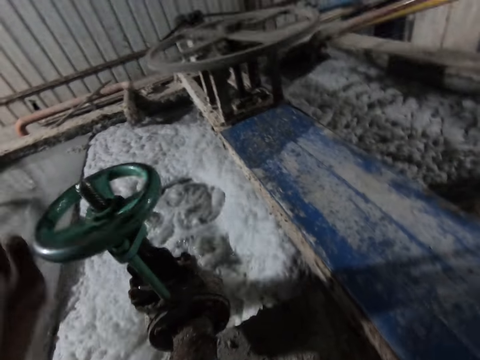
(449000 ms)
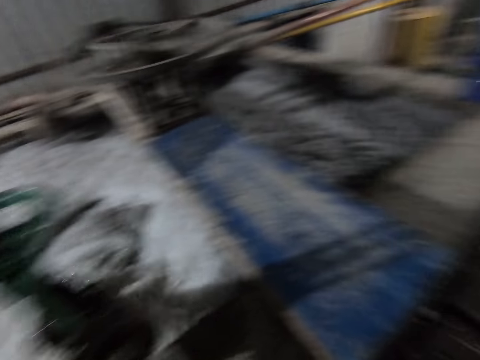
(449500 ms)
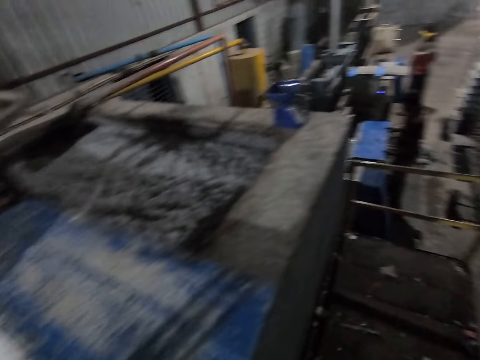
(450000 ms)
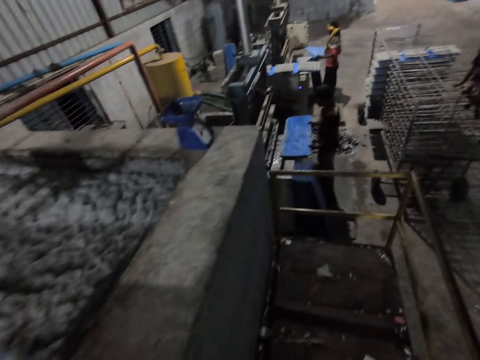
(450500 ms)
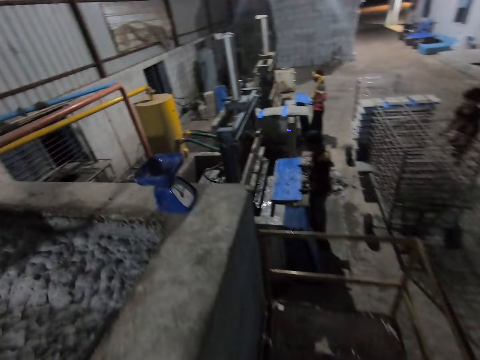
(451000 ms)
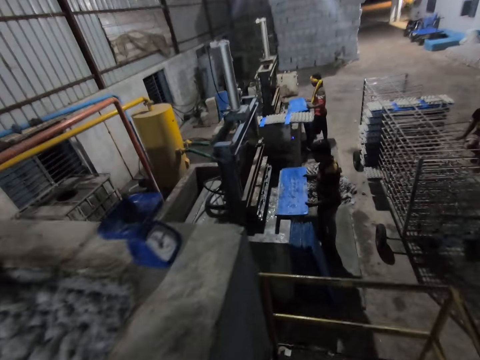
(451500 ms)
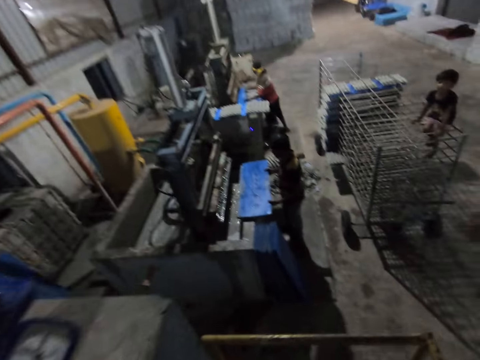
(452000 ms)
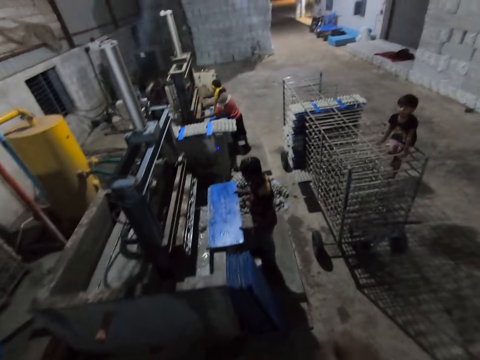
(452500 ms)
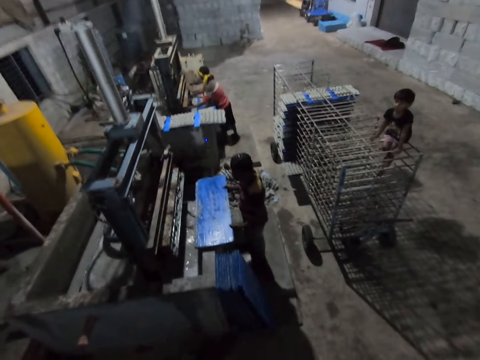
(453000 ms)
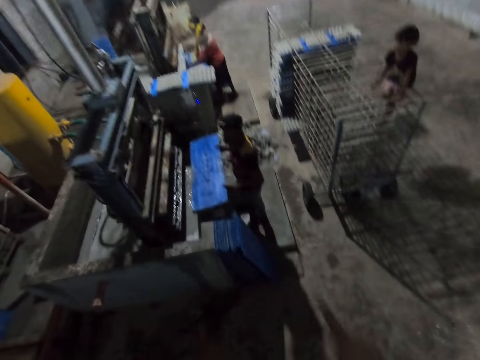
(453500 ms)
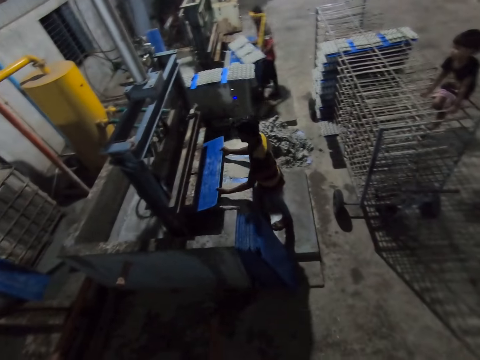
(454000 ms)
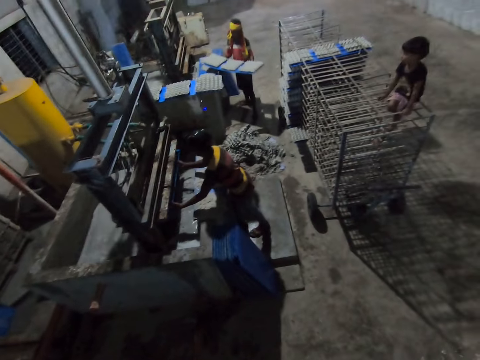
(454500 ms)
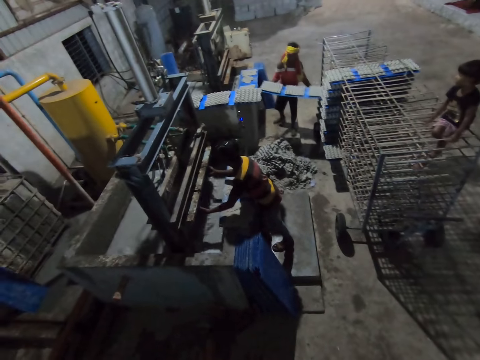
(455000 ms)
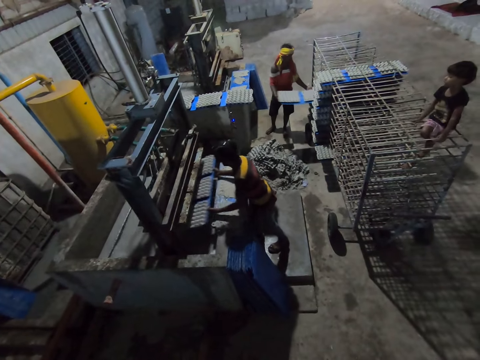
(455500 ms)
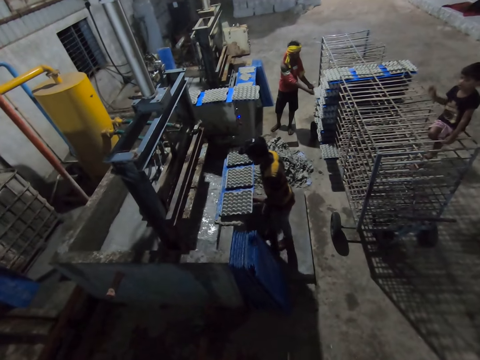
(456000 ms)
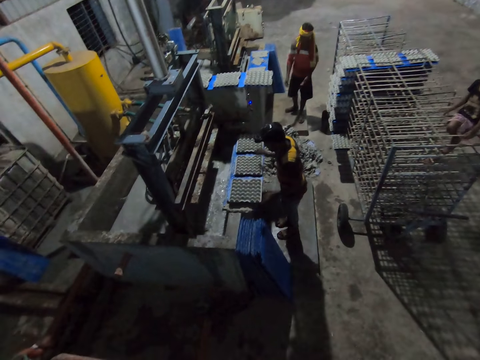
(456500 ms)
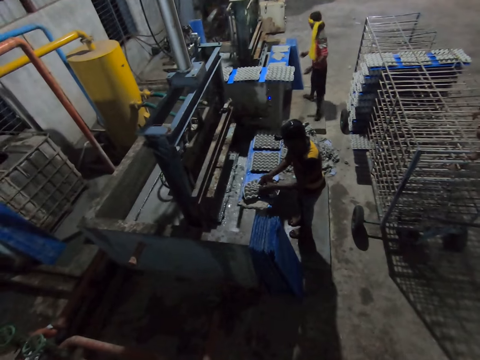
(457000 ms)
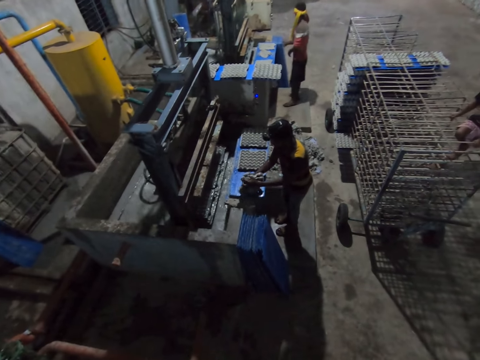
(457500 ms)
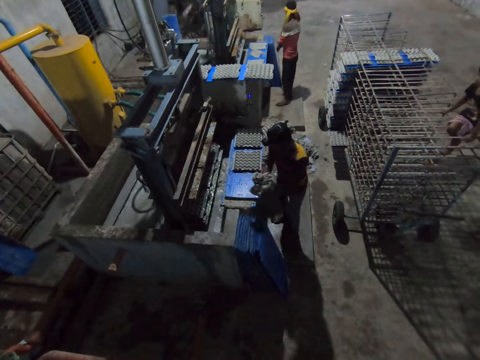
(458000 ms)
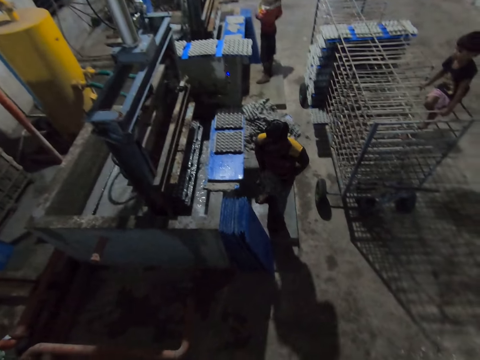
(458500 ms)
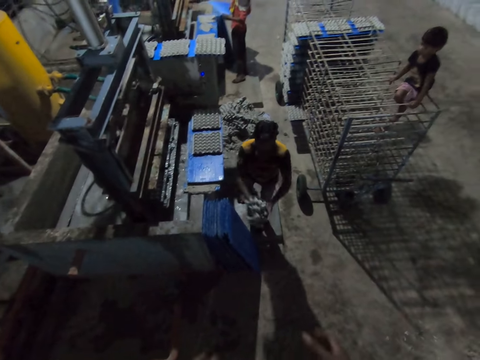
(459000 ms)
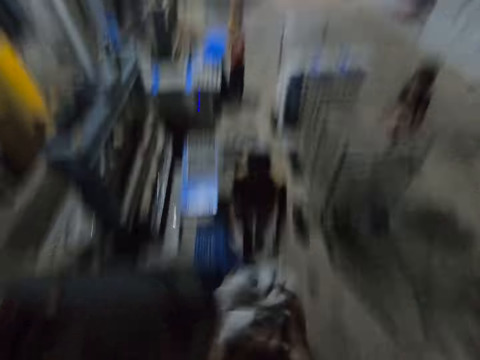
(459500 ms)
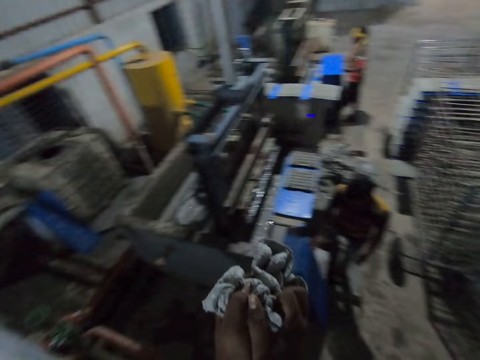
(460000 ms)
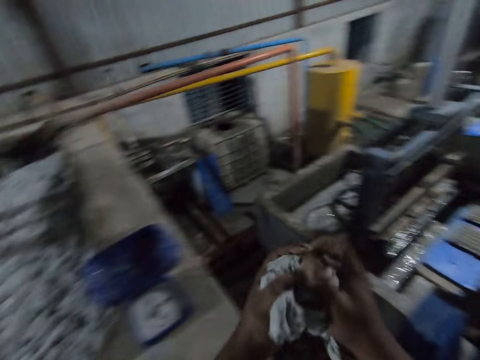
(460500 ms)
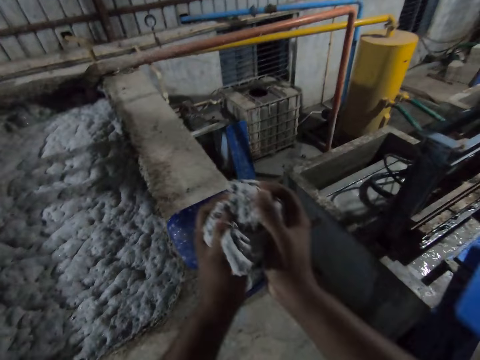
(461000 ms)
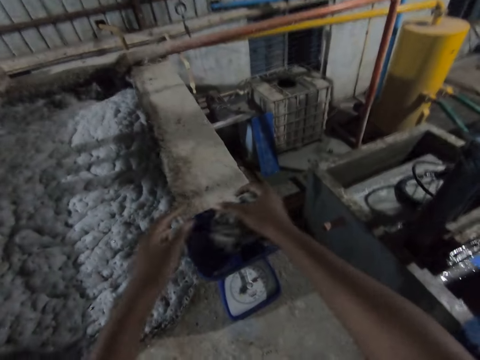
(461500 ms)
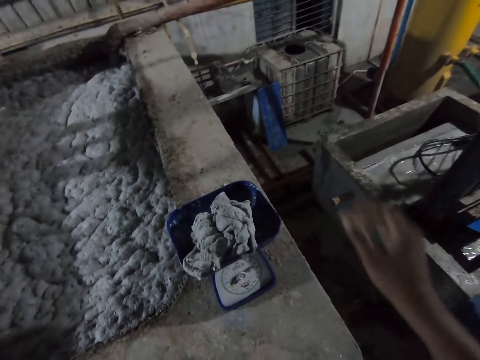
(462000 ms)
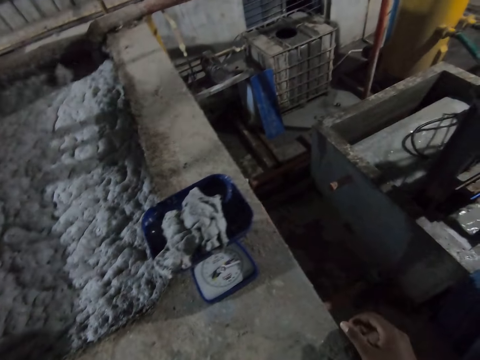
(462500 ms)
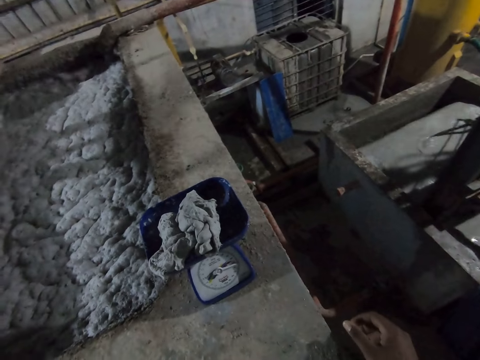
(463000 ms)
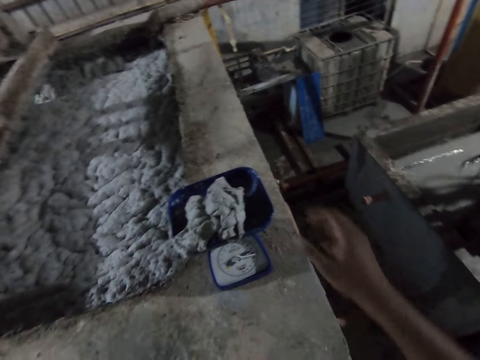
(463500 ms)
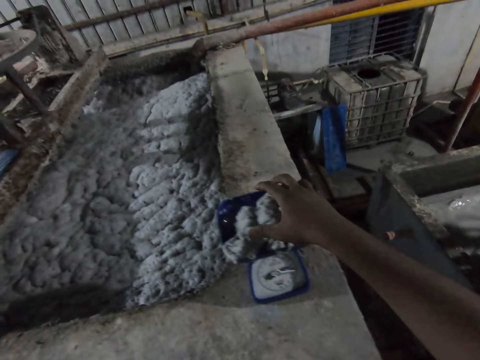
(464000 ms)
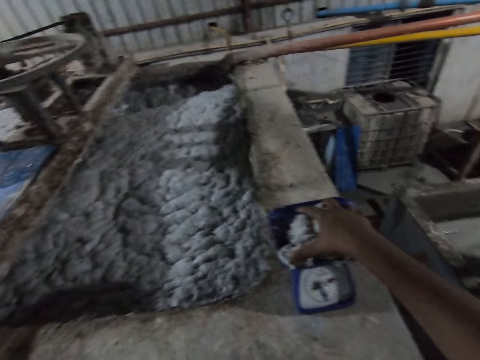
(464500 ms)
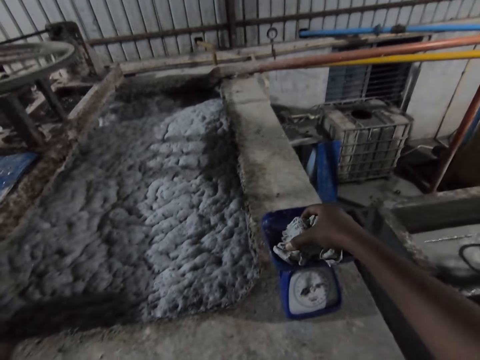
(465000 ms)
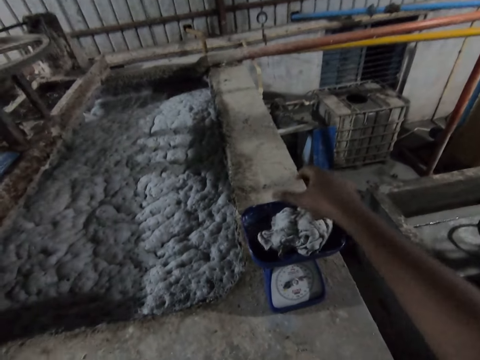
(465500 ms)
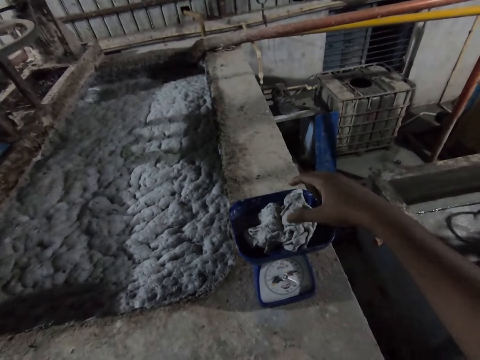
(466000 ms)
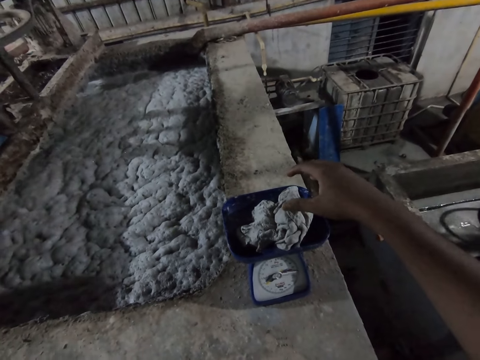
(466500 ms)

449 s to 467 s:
A man puts the plastic tray into the machine with both hands. The camera wearer looks around the factory. The man removes the plastic tray from the machine with both hands. Another man puts the plastic tray into the machine with both hands. The first man keeps the plastic tray in the rack with both hands. The other man removes the plastic tray from the machine with both hands, folds the egg tray on the plastic tray with both hands, and throws the egg tray to the camera wearer with both hands. The camera wearer catches the egg tray with both hands. He puts the egg tray in a measuring scale with both hands. He touches the egg tray on the measuring scale with his right hand.

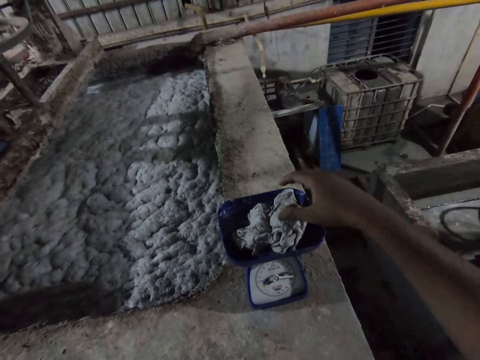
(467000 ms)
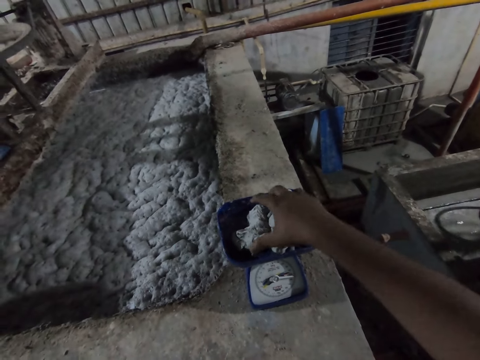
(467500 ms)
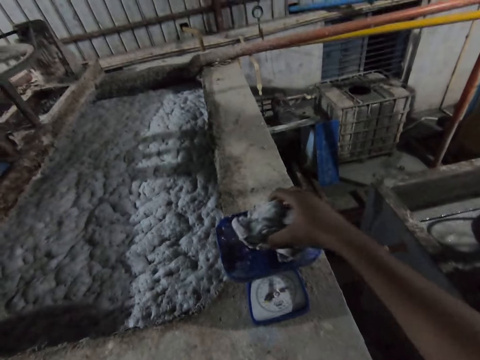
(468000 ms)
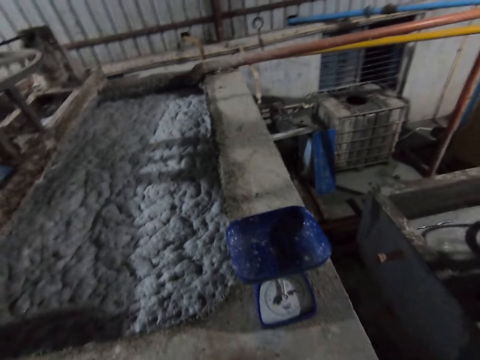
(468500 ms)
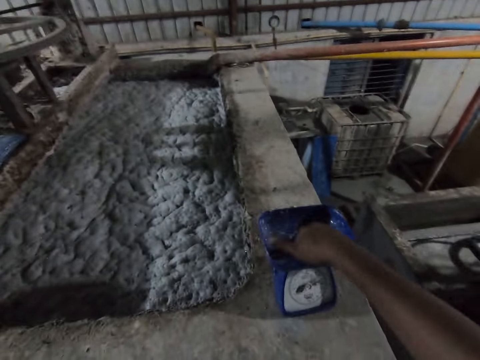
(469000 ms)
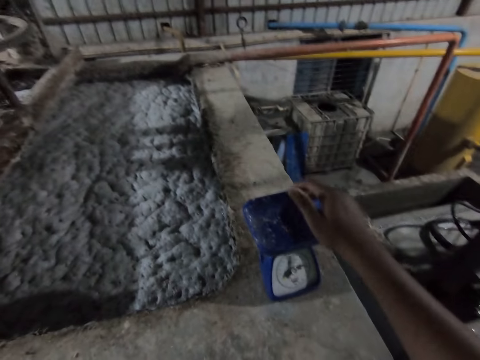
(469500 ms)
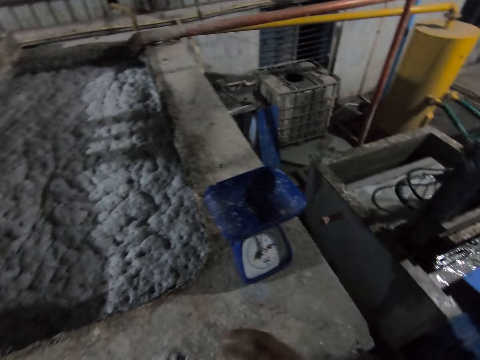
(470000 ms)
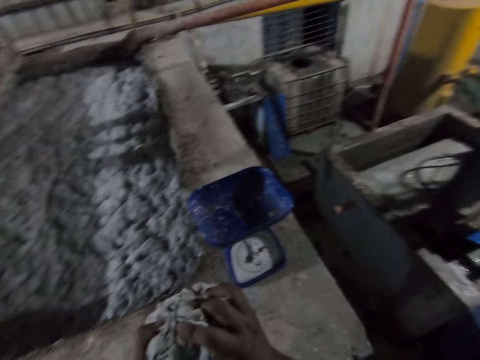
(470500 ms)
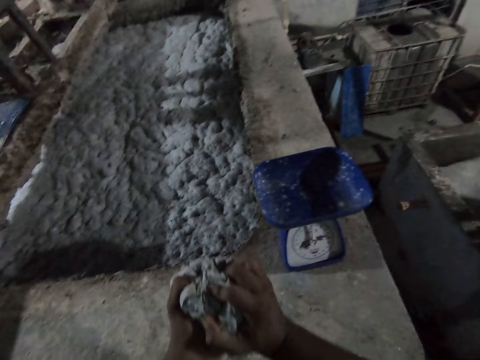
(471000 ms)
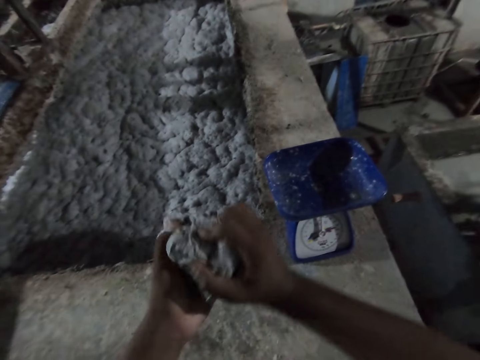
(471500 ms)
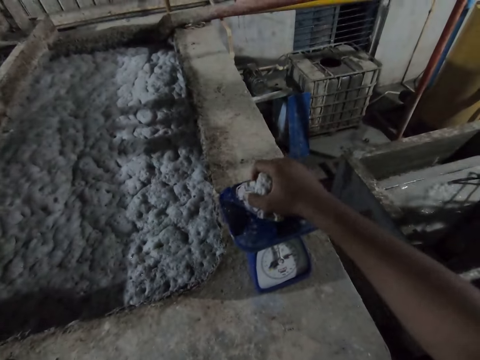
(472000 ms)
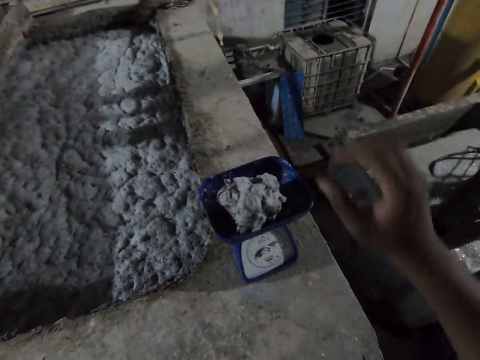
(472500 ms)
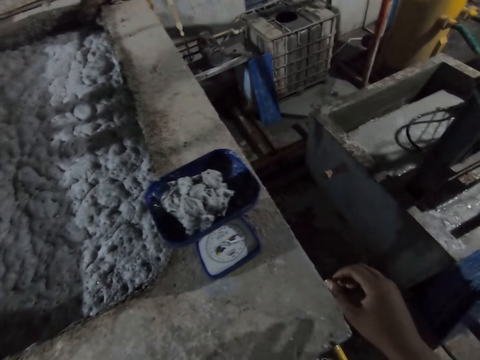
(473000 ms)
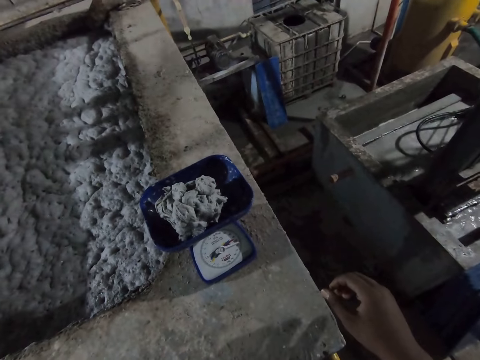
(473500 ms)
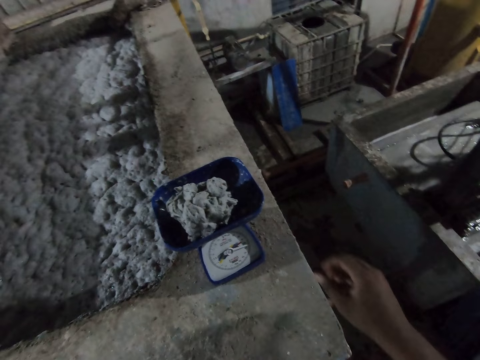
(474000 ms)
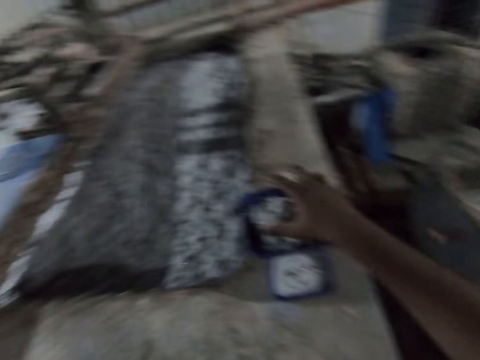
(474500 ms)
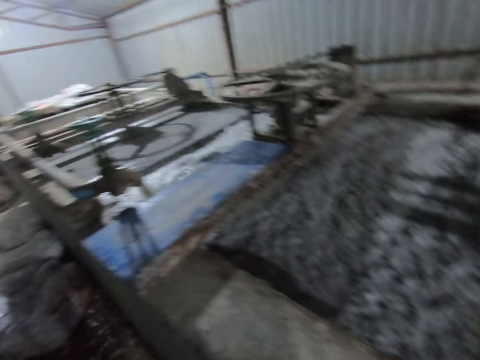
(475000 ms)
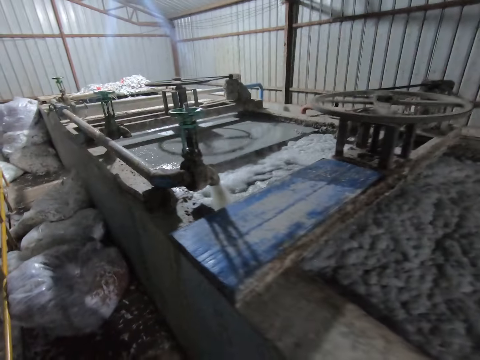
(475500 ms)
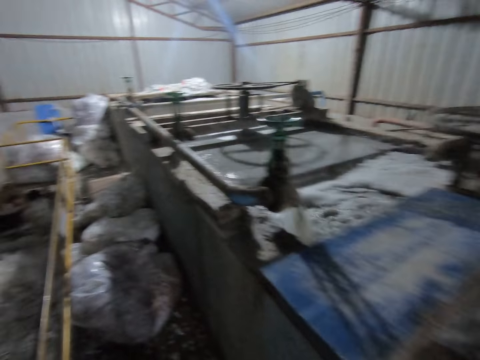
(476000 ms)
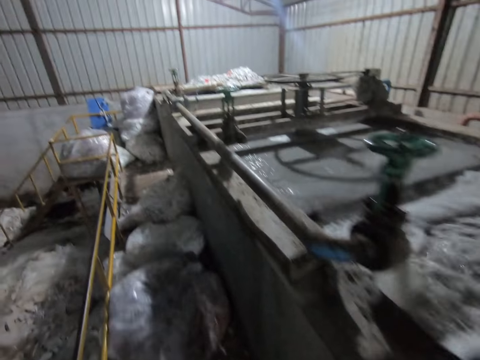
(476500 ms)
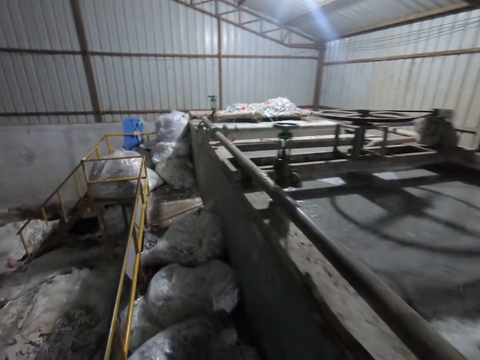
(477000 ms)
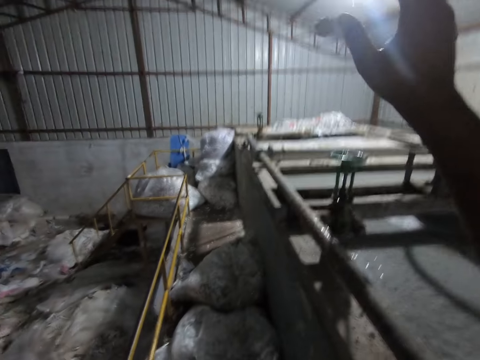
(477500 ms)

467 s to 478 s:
The camera wearer removes the egg tray or cloth from the measuring scale with his right hand. He touches the measuring scale with his right hand. He hits the container with his hand. He squeezes the cloth. He puts the egg tray in the measuring scale with his right hand. He walks around the factory.
